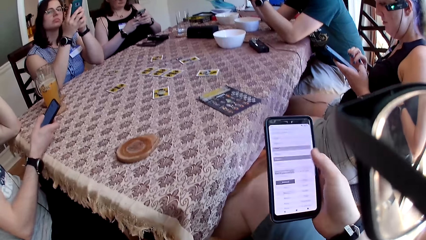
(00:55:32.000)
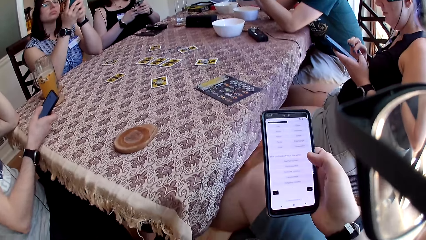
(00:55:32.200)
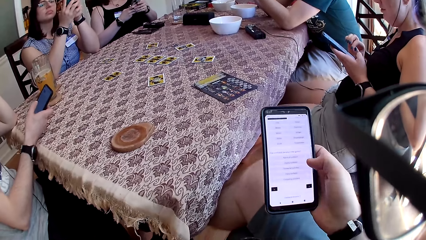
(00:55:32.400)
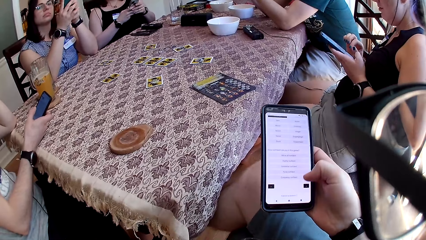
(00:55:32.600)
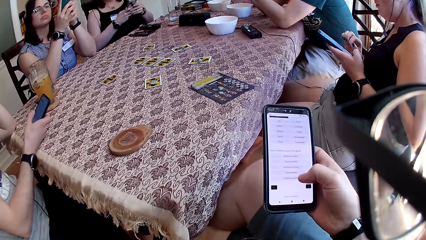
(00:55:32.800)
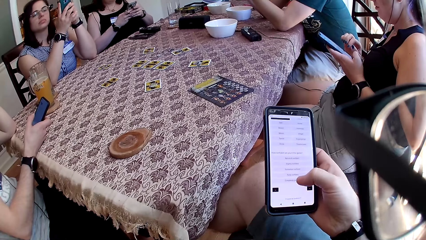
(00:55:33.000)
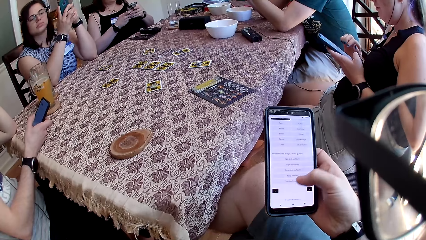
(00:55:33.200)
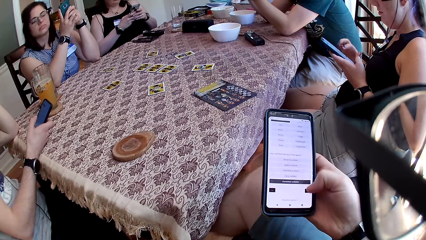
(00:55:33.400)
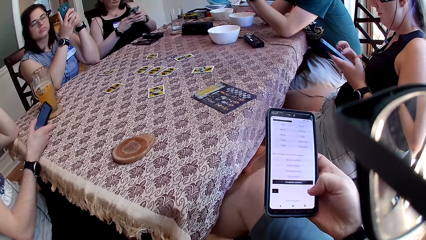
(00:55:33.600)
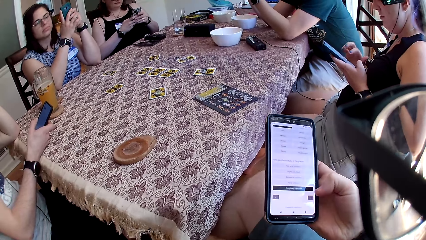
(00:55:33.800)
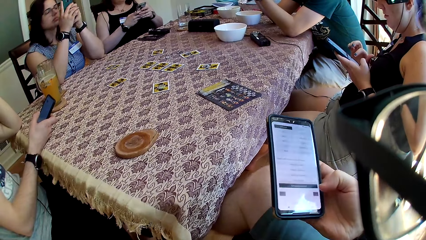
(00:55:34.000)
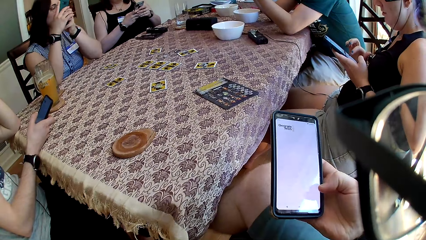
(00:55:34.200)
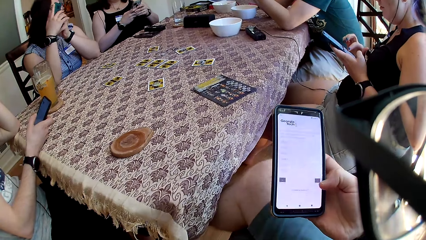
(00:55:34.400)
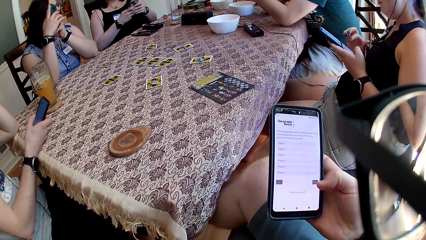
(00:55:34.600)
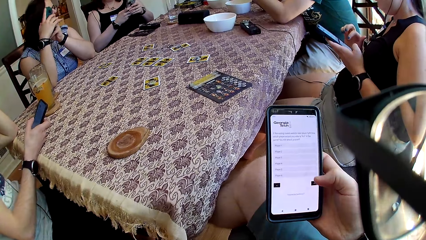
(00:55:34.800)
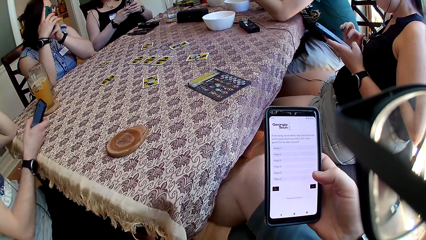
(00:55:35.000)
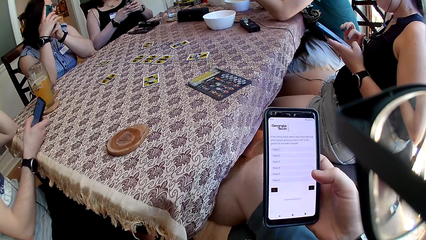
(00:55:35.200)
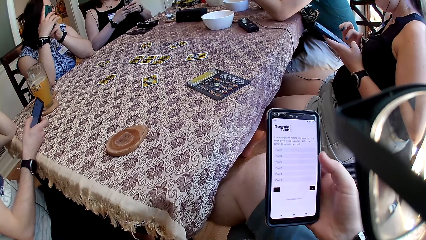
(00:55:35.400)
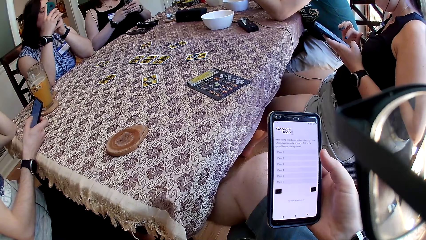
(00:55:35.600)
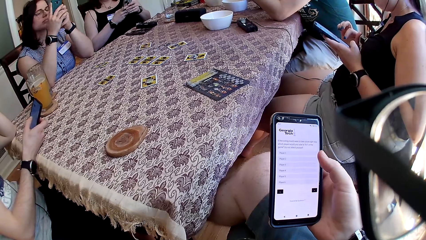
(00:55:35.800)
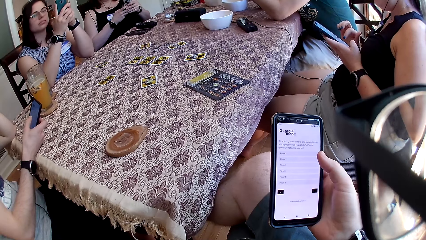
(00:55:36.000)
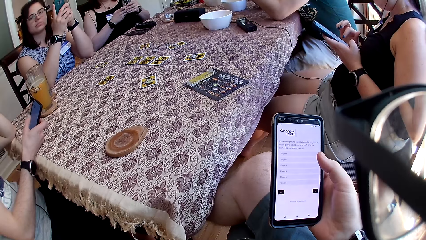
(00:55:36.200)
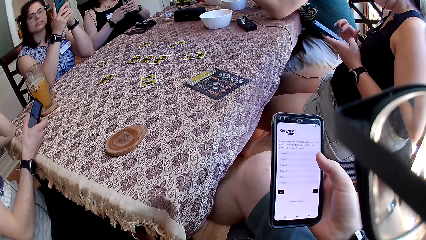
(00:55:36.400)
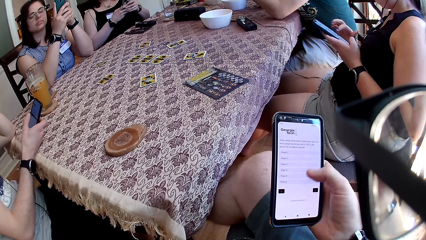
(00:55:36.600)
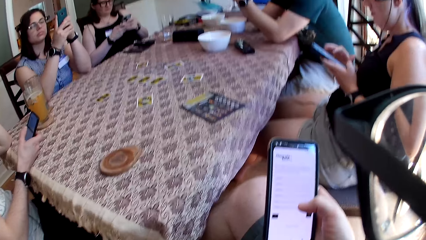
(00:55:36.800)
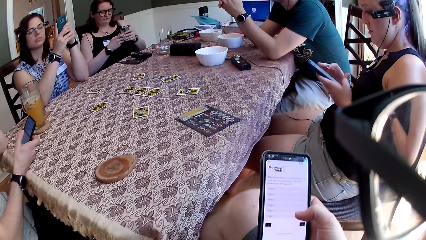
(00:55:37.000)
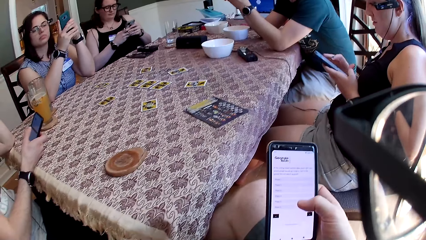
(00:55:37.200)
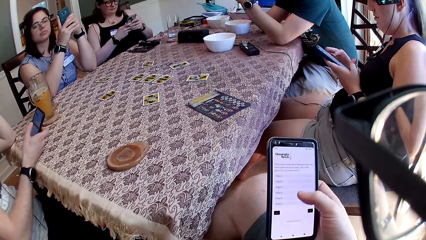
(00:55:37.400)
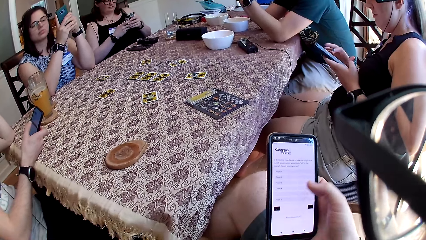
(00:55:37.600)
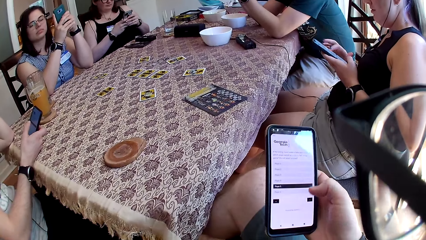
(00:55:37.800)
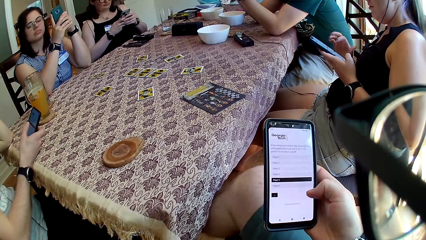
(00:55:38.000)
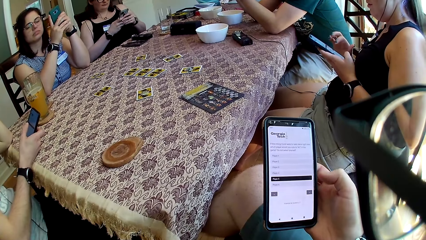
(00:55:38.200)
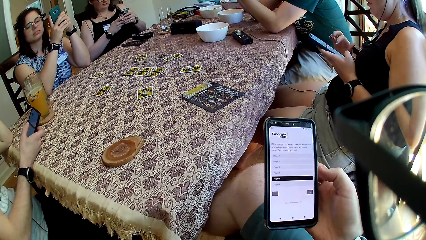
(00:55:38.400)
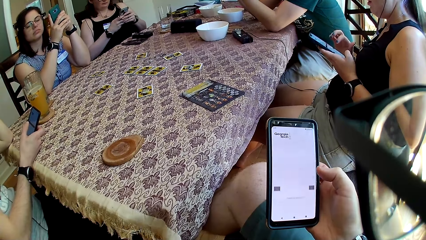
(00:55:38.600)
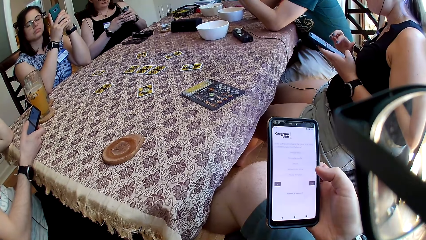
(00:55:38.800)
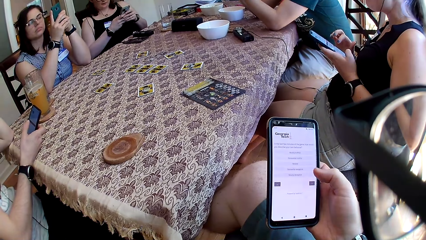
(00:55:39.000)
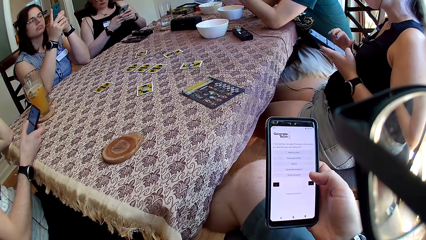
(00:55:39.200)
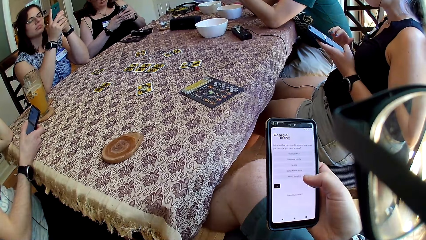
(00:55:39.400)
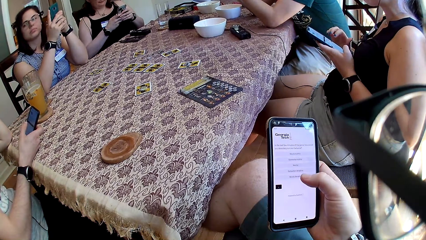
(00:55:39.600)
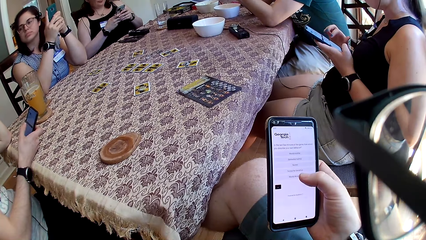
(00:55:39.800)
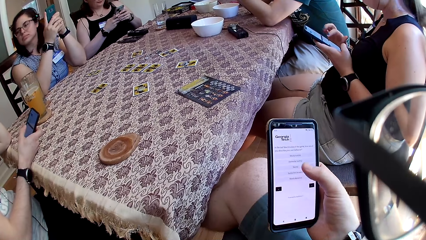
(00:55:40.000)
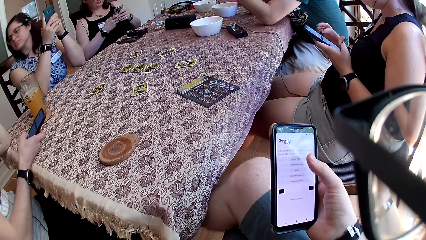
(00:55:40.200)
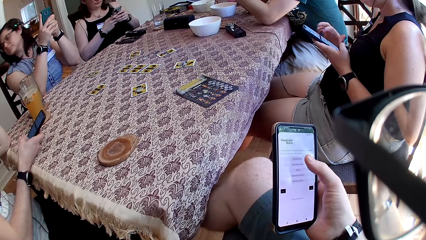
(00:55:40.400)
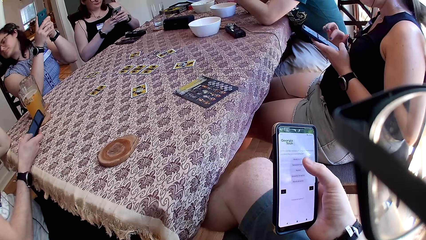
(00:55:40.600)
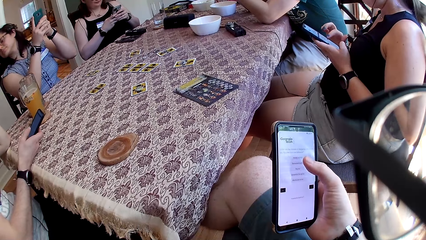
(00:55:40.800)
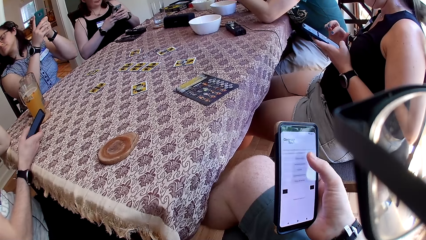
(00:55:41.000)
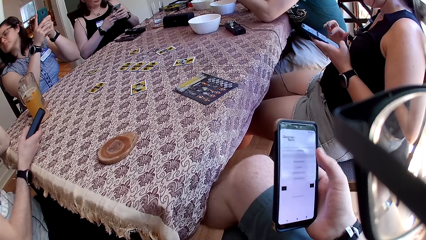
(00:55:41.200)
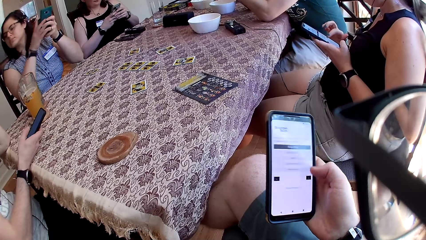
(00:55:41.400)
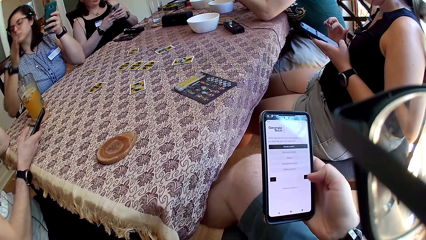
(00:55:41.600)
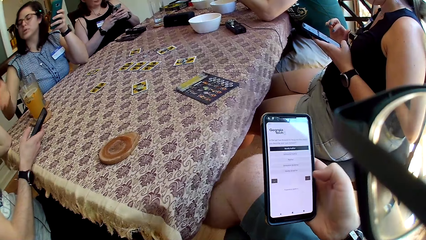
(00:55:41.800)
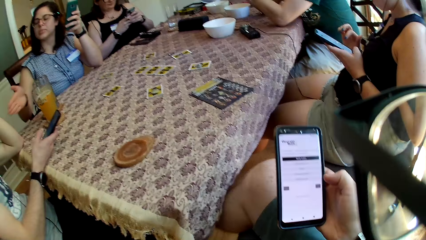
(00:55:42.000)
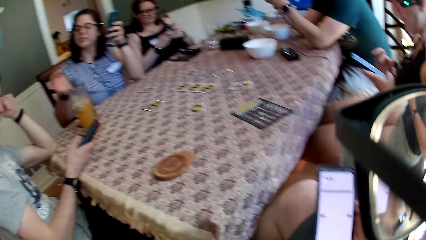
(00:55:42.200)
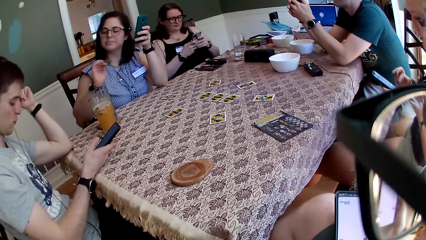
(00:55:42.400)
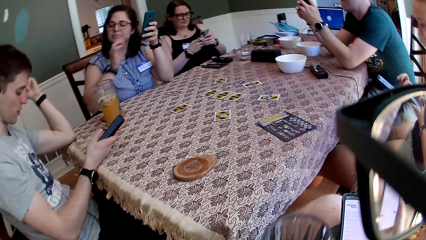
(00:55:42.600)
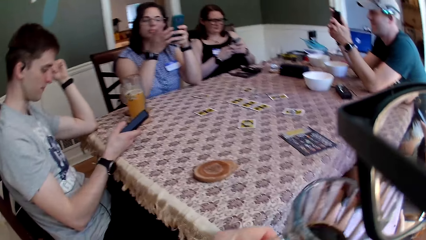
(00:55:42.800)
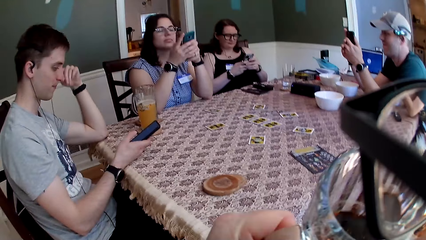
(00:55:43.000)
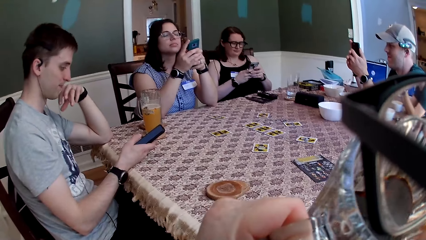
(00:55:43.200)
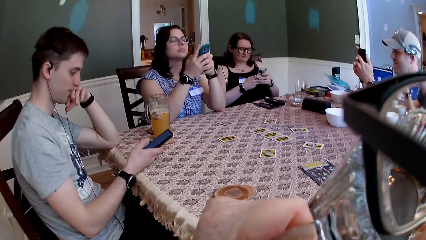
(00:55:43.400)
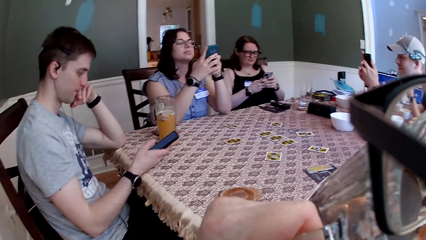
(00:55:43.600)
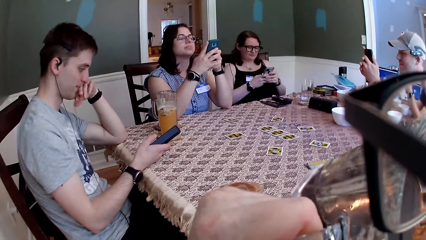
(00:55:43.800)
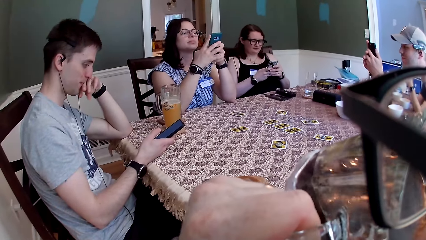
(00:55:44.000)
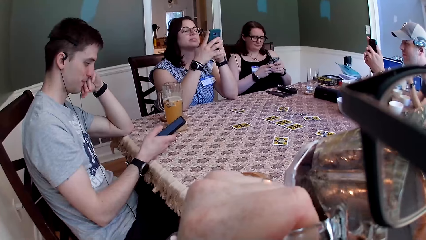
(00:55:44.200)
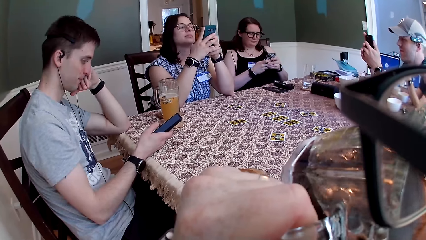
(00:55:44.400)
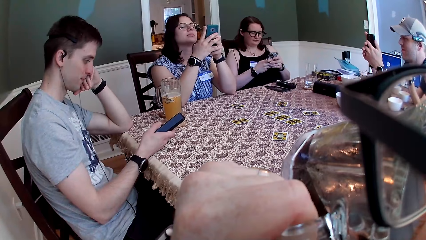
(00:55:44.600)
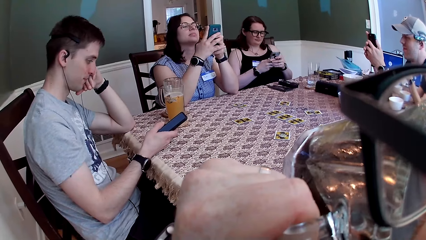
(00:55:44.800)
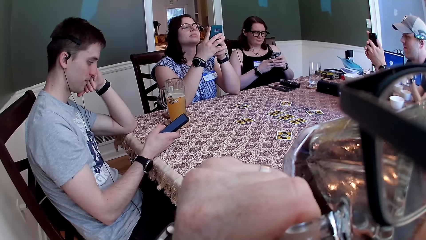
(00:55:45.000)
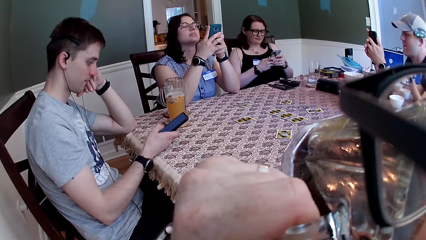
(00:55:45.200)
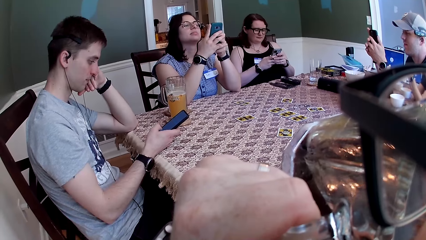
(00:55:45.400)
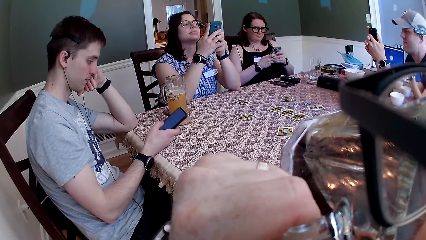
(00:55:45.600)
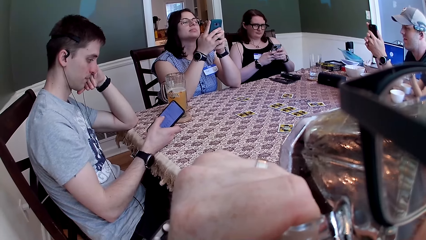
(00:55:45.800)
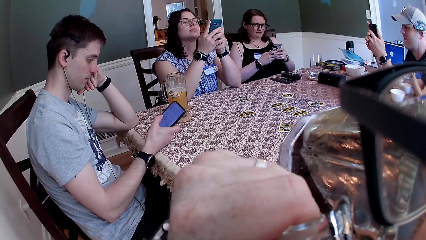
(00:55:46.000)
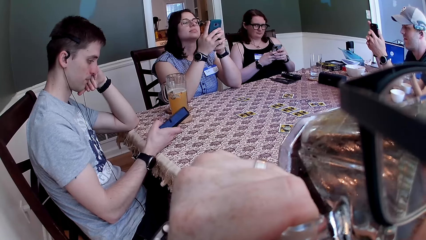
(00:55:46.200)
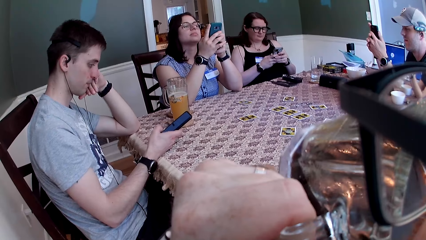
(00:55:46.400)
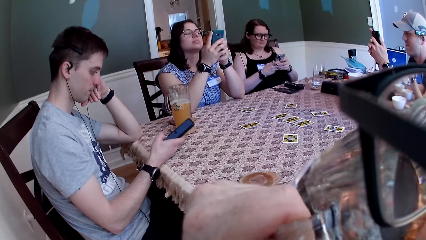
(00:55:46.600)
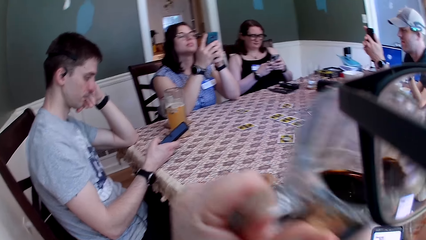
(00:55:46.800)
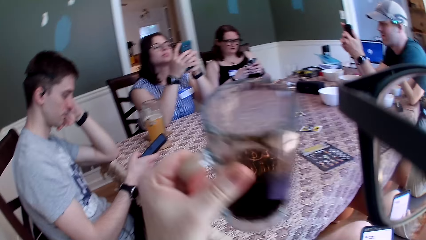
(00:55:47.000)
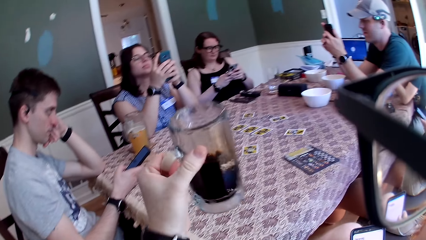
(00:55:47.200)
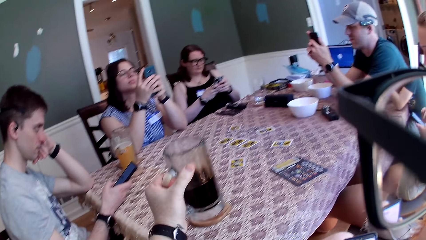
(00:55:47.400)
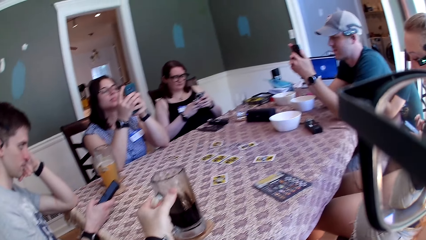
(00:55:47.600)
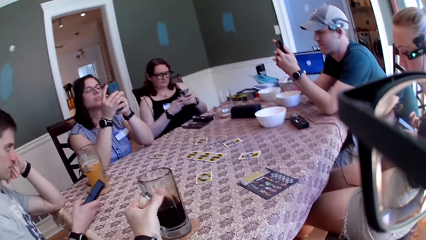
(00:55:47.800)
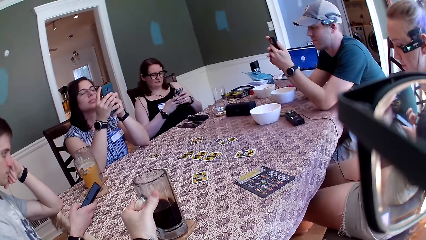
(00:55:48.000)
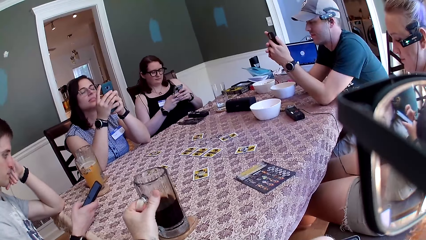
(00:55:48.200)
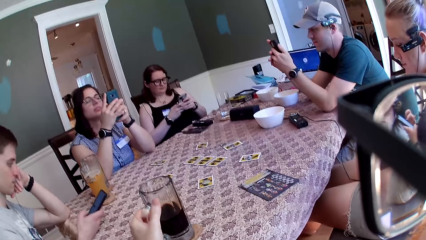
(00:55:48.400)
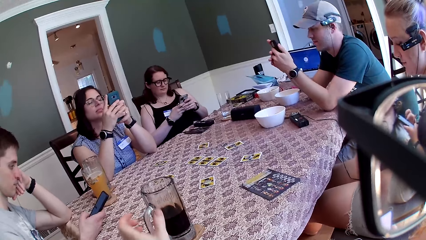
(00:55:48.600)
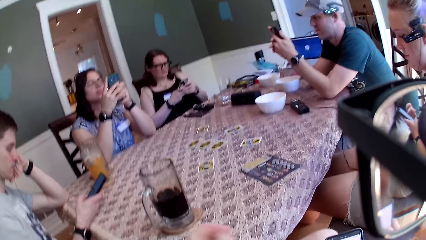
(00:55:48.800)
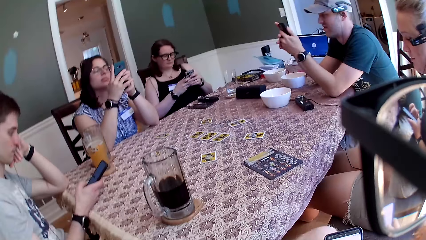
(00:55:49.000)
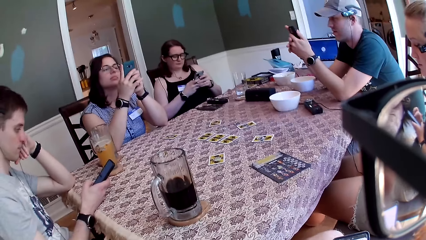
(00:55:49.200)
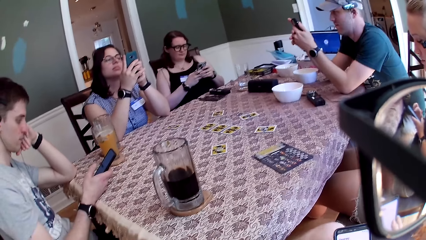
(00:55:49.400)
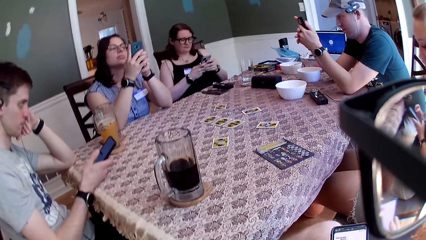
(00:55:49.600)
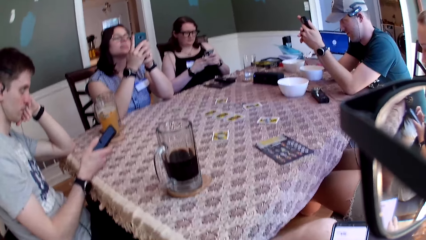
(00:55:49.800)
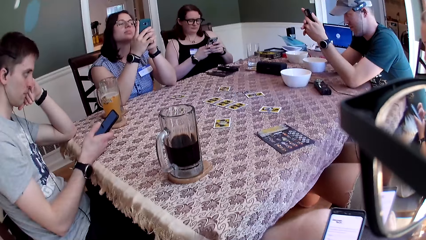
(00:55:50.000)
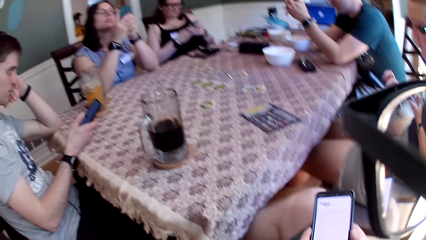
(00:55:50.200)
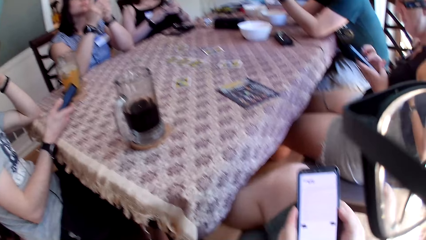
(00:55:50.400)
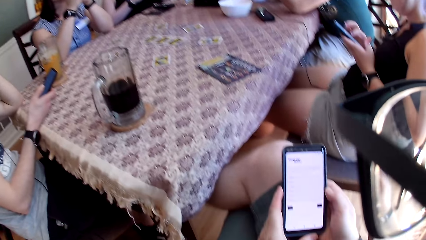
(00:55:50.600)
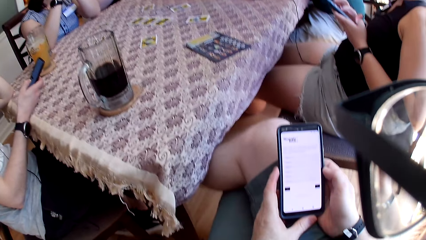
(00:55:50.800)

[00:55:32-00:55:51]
A lady looks around. A woman speaks to the camera wearer. Another woman speaks to a man. The lady interacts with another person. The man speaks to the other woman. The lady operates the phone. The camera wearer takes the drink from the jug. He drops the cup of the drink in his left hand on the coaster.
